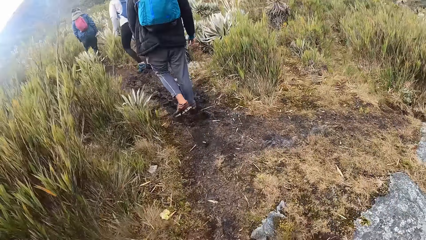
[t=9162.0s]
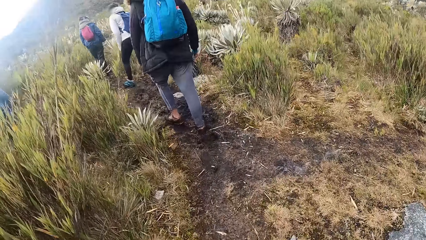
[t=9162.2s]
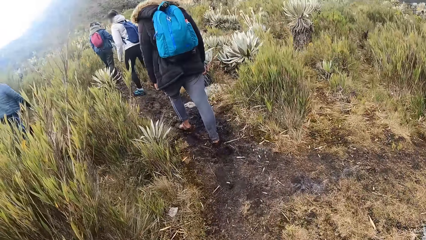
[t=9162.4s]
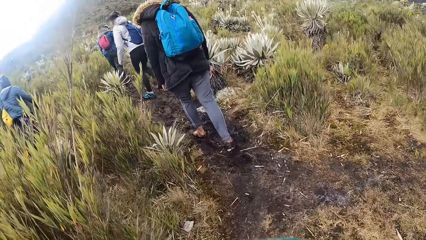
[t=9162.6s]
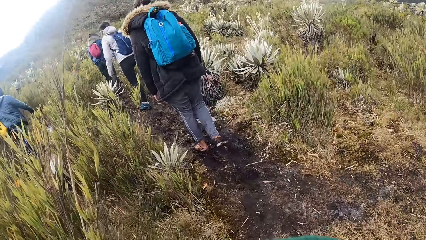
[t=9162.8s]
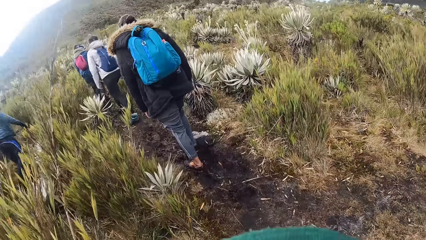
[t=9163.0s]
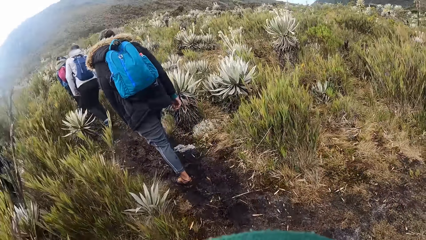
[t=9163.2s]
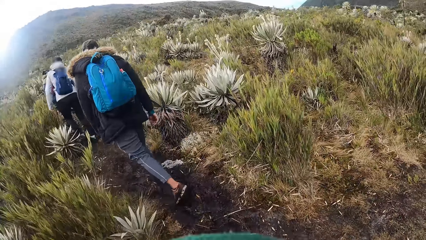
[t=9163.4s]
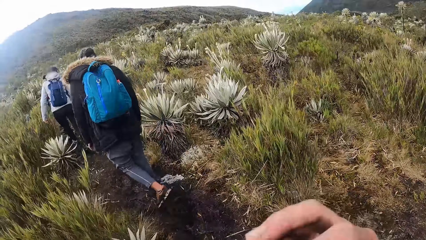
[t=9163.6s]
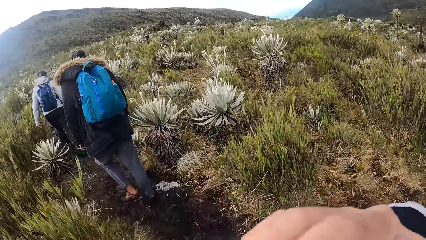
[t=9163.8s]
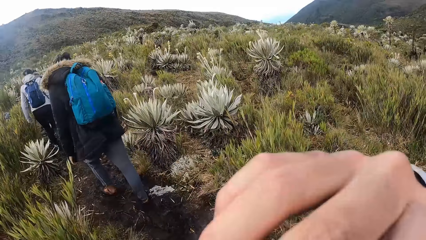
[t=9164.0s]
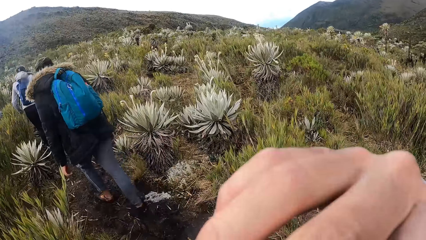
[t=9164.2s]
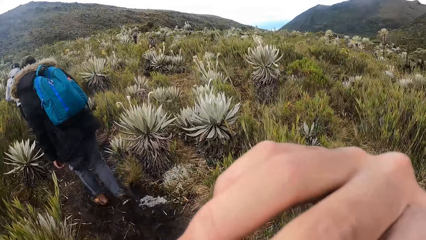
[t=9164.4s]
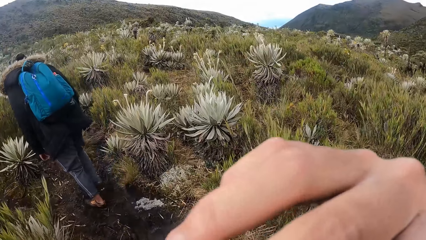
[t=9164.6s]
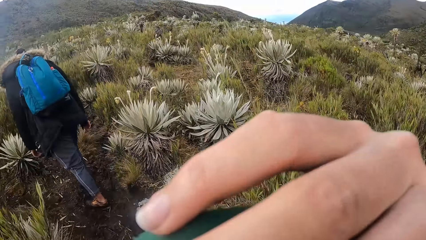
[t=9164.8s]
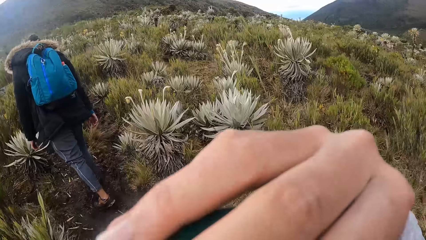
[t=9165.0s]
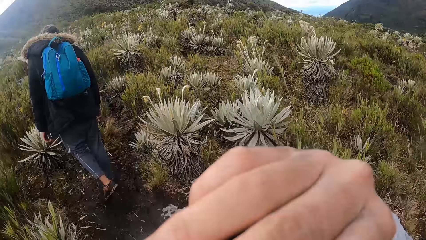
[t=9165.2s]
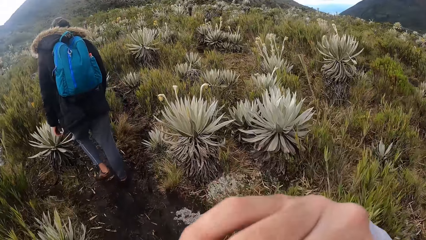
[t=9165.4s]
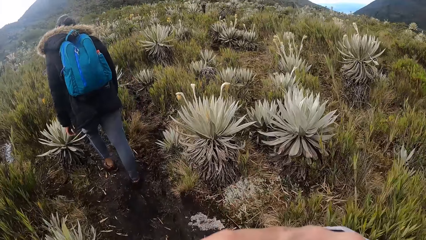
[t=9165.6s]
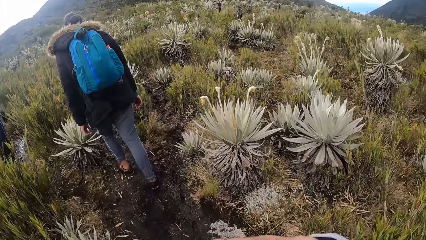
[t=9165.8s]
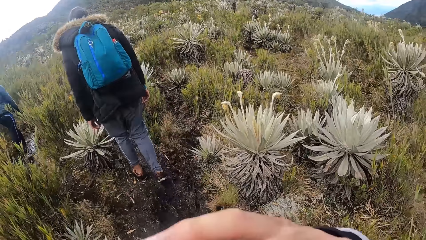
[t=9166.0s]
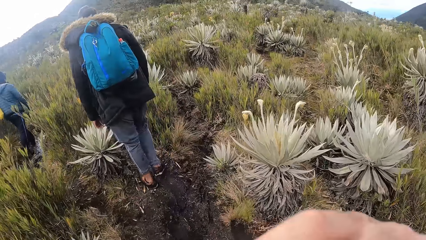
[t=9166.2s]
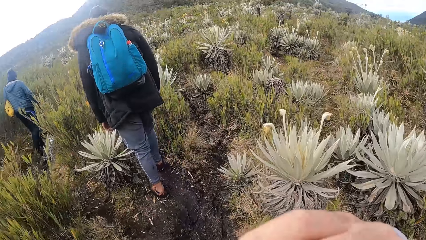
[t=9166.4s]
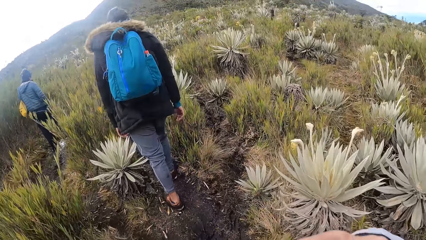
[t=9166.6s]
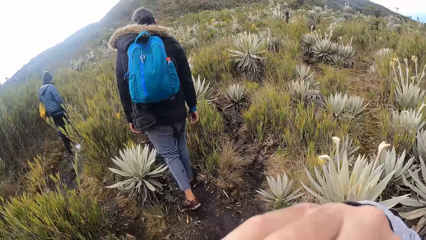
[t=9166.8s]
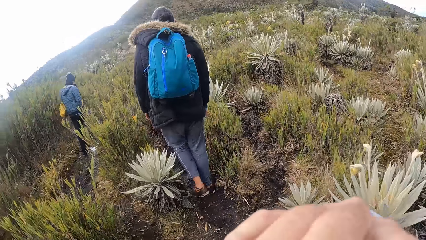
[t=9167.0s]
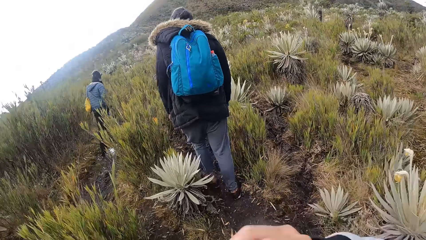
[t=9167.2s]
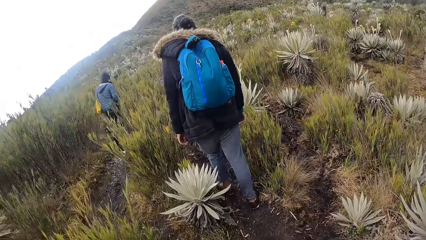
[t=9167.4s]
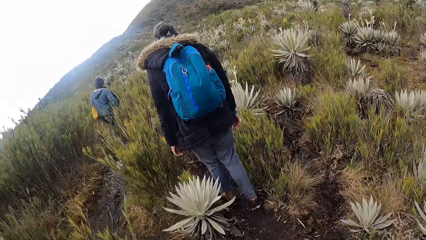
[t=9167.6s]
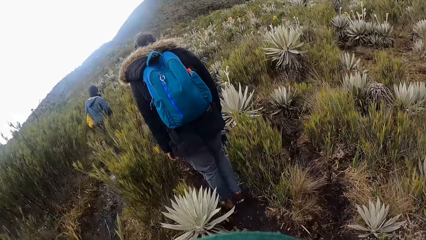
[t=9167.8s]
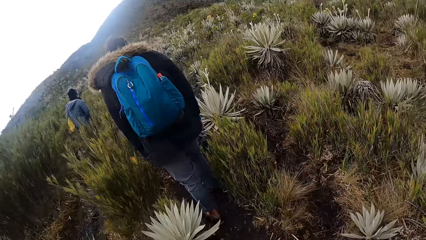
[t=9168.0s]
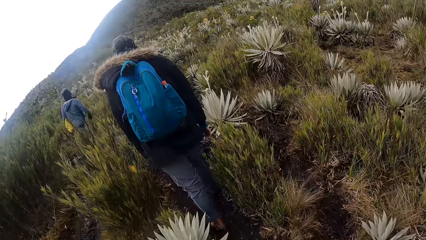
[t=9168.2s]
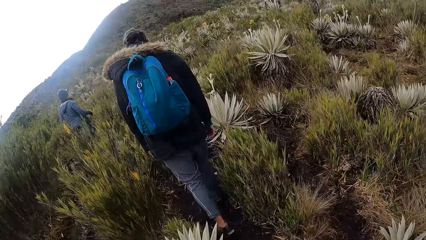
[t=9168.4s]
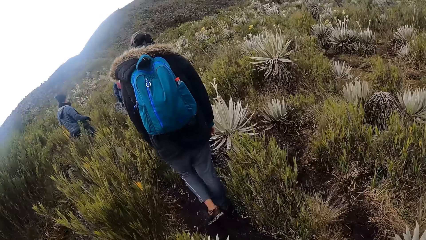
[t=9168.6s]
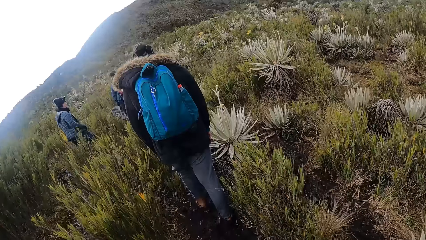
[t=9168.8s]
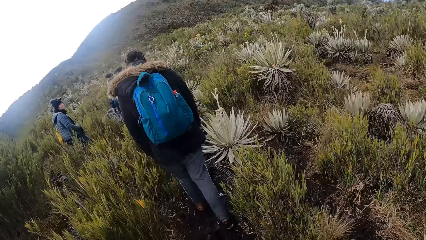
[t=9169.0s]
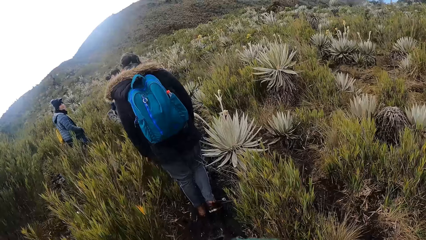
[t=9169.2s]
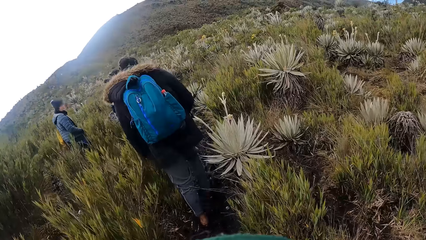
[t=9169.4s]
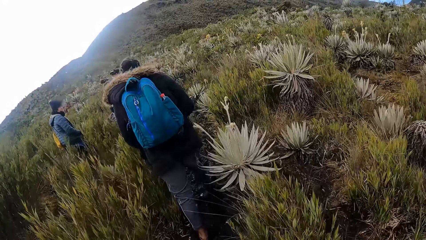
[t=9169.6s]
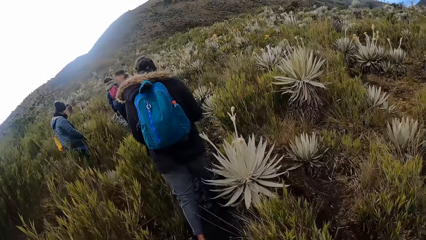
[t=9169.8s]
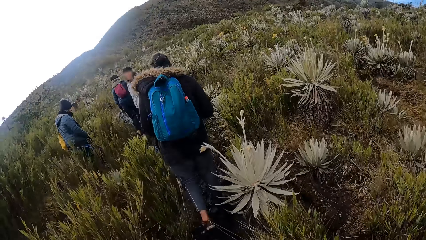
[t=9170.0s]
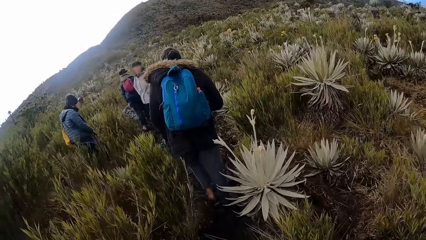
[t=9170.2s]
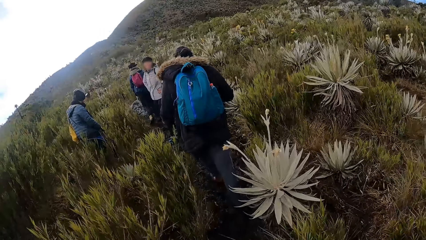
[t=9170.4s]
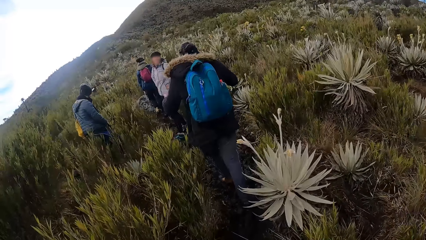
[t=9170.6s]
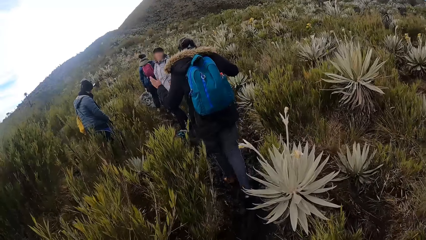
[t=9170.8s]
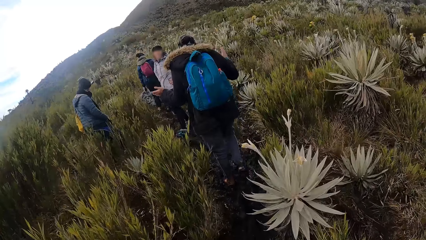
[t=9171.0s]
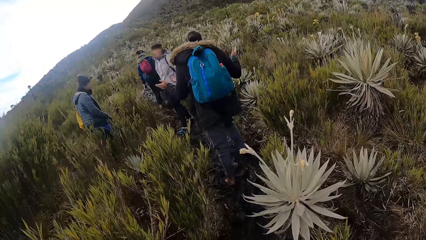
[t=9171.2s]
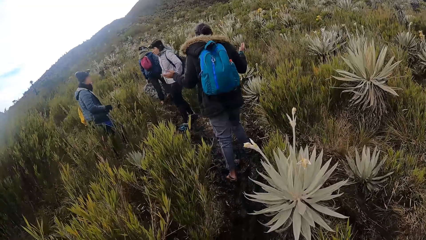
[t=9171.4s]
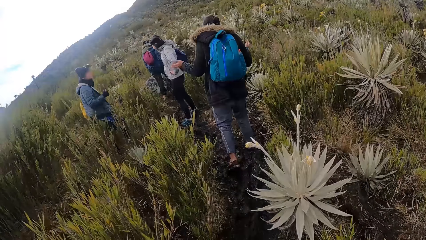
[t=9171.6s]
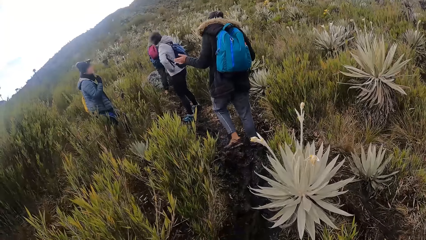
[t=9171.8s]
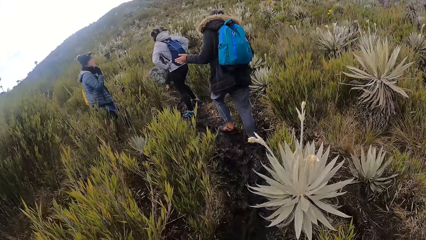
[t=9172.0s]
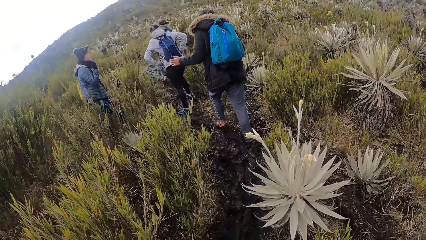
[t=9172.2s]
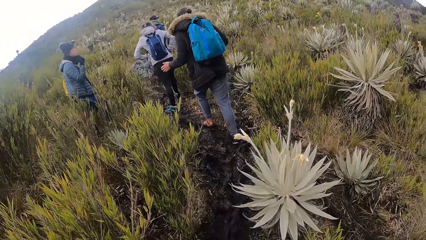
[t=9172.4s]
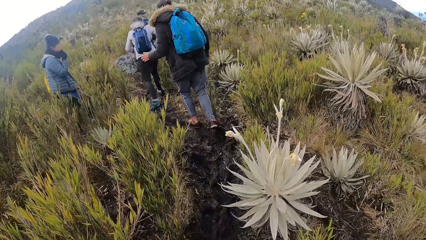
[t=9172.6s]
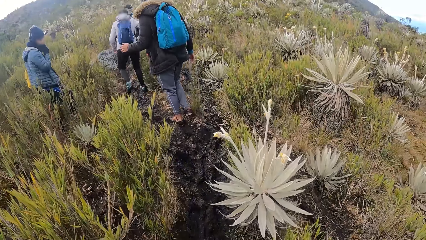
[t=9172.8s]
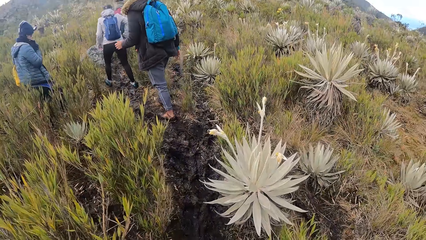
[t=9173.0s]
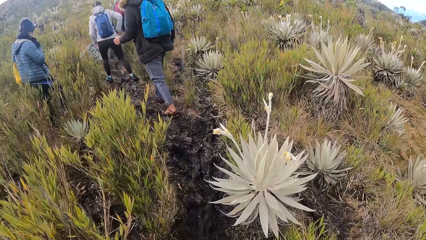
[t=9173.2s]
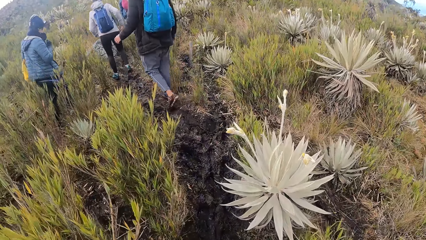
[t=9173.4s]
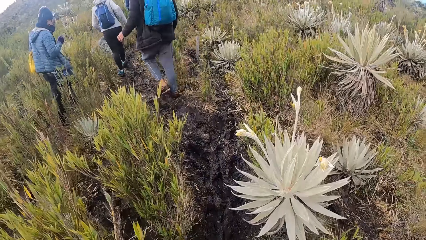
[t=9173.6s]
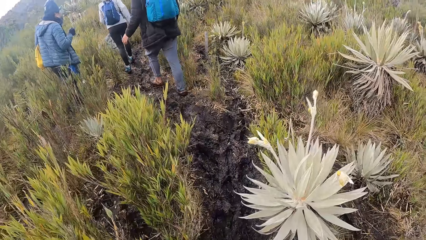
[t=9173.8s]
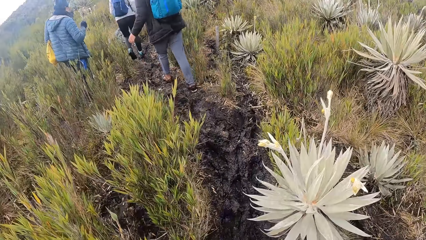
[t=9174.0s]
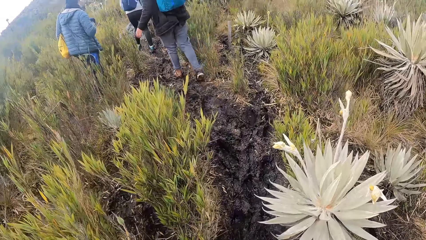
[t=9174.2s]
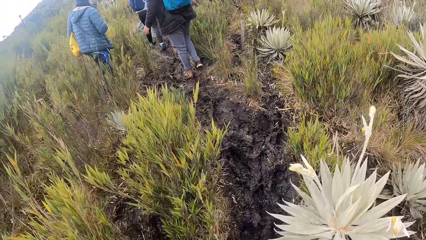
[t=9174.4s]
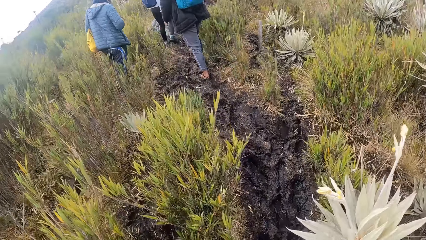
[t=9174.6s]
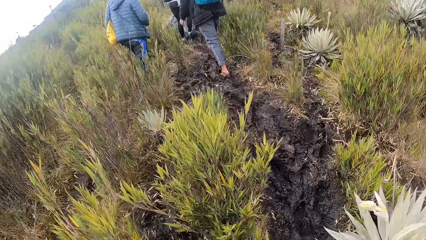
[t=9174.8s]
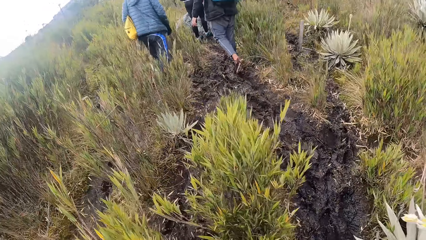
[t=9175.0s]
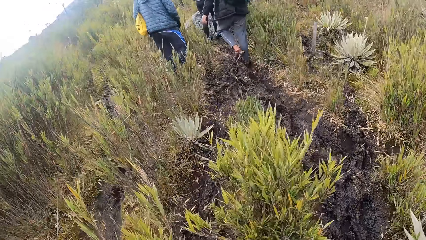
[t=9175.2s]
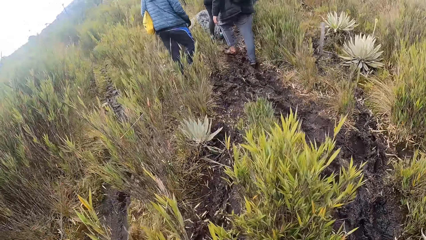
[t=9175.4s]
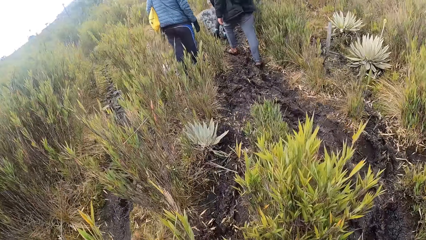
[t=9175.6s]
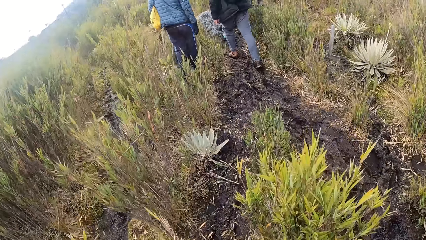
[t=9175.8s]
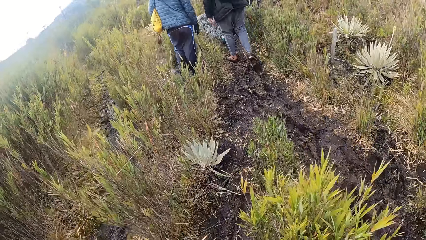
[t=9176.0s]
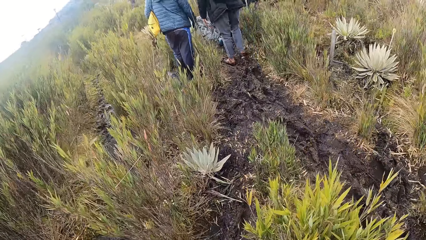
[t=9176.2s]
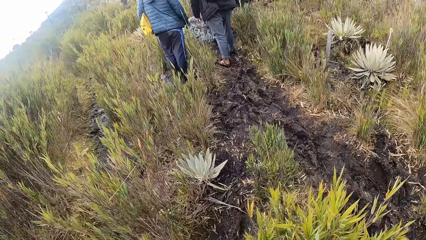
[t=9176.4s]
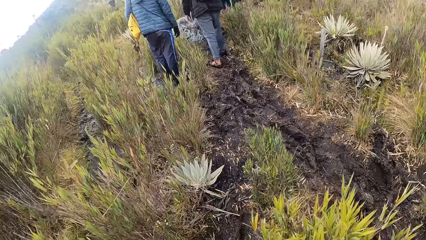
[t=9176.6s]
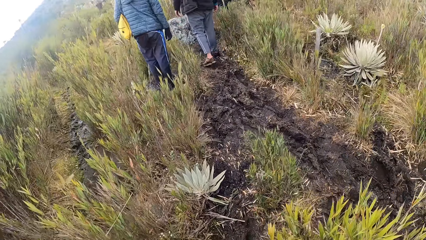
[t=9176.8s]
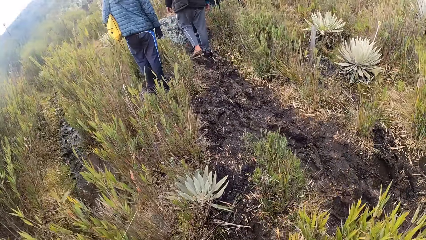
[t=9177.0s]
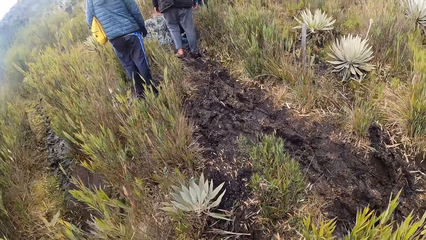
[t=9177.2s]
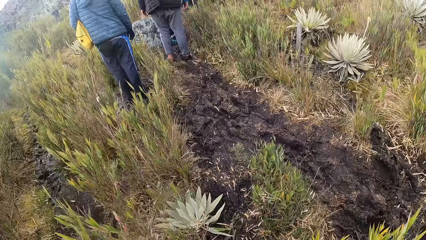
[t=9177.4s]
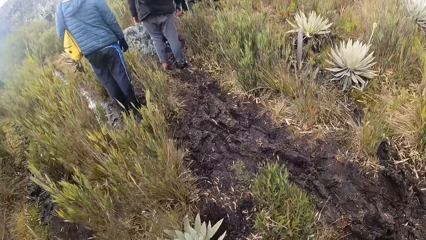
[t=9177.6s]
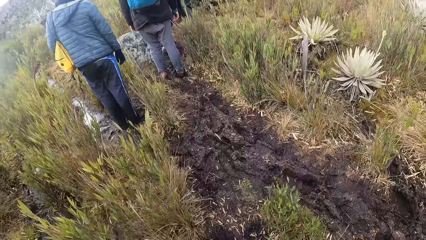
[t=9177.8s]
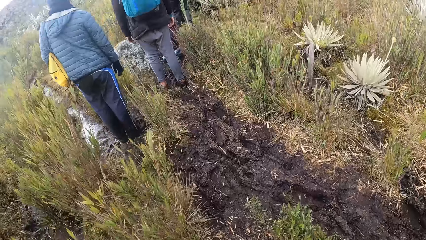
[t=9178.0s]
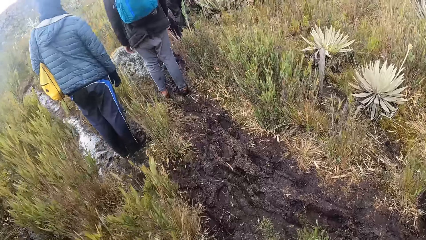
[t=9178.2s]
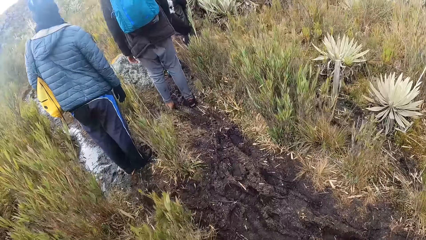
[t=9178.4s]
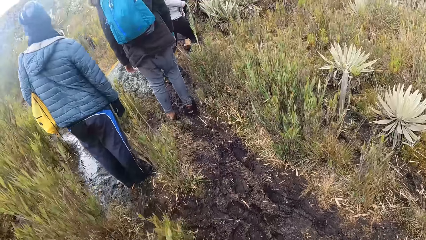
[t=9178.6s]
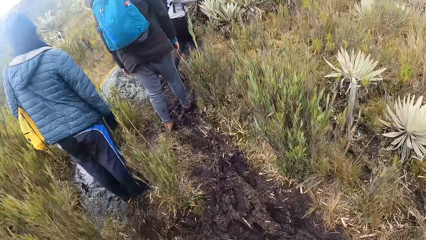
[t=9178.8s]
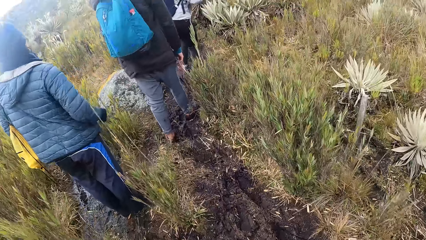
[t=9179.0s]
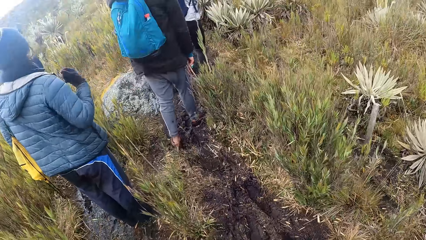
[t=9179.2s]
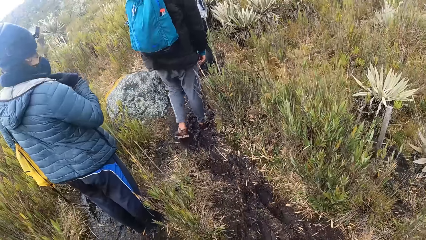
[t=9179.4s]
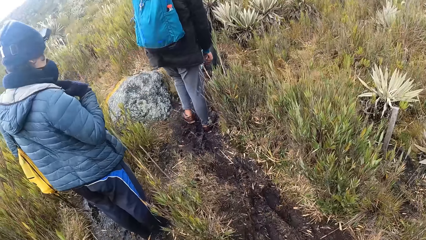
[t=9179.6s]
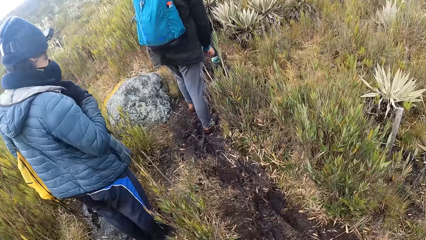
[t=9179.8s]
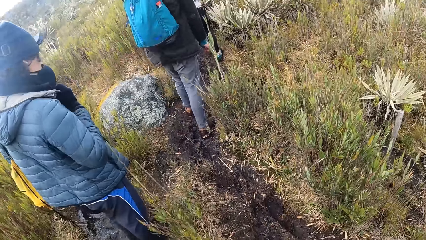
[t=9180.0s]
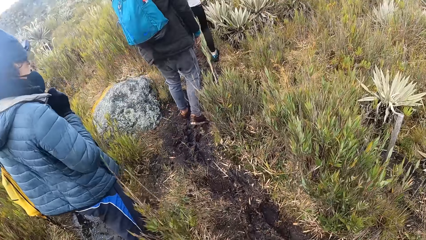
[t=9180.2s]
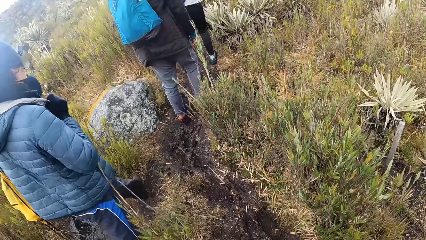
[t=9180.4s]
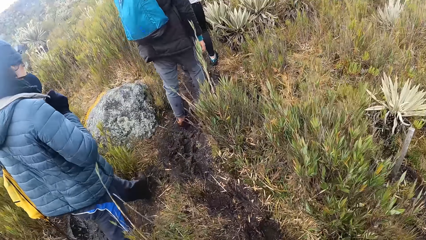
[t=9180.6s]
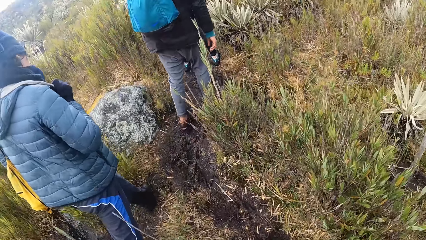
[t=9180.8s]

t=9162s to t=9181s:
The camera wearer adjusts the camera. A man gestures. Another man adjusts the scarf and stands.
